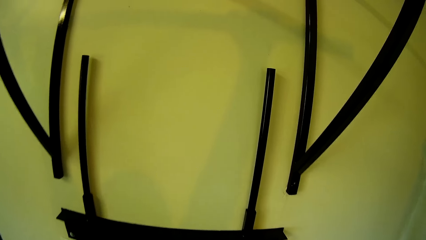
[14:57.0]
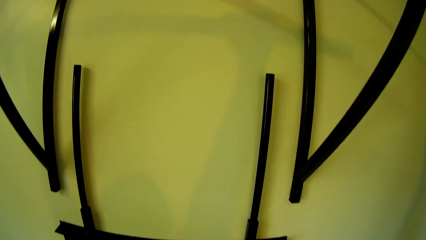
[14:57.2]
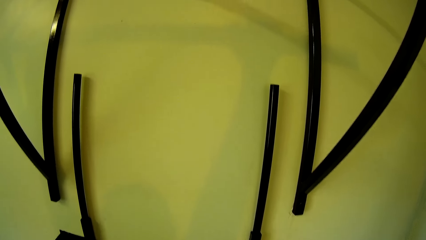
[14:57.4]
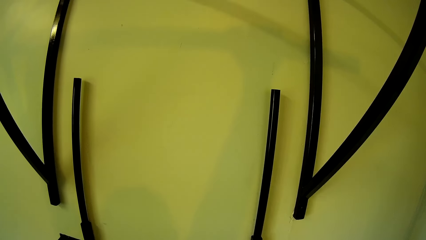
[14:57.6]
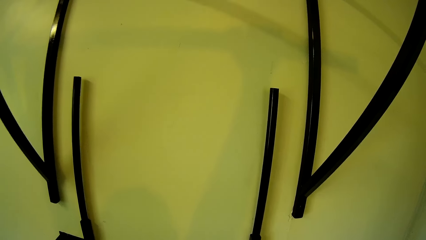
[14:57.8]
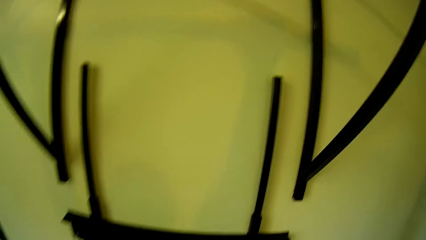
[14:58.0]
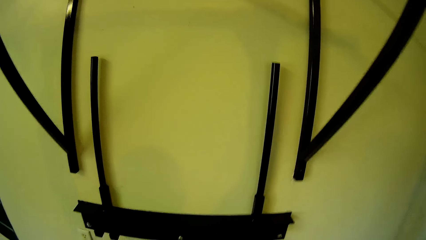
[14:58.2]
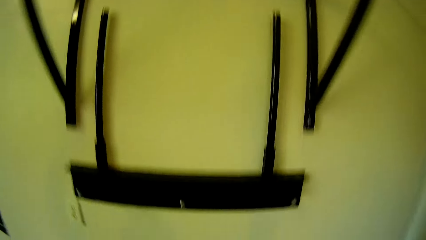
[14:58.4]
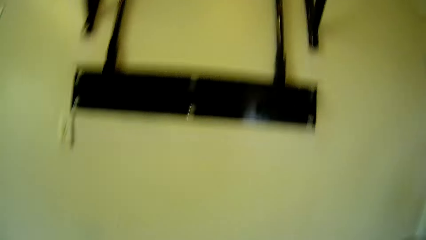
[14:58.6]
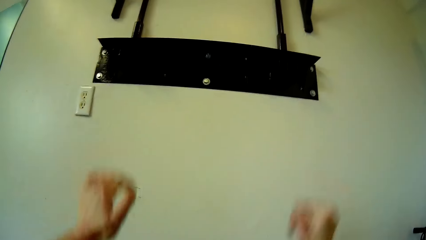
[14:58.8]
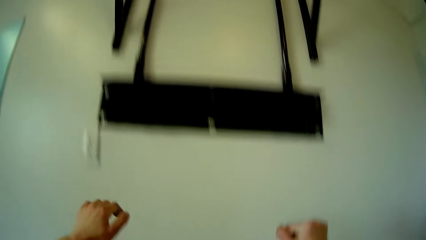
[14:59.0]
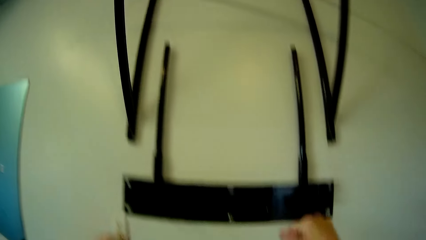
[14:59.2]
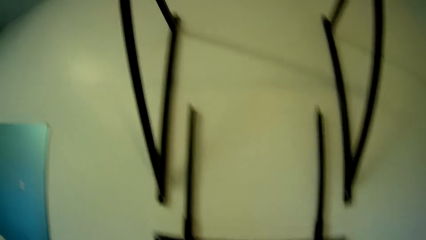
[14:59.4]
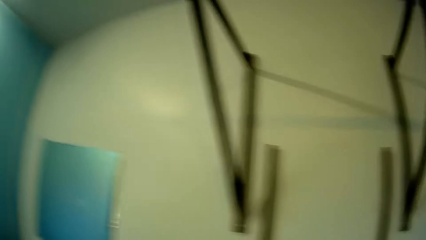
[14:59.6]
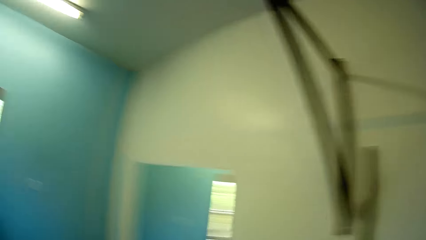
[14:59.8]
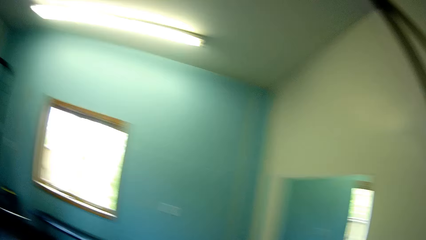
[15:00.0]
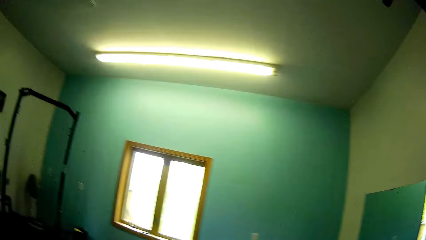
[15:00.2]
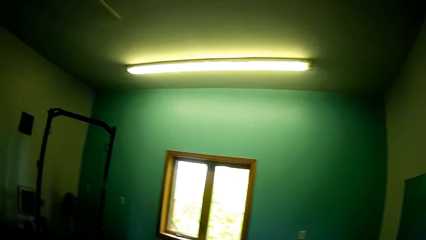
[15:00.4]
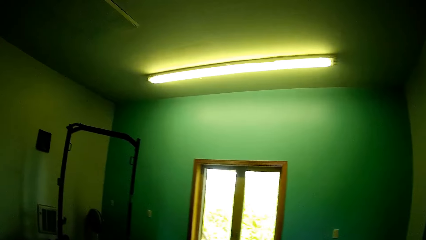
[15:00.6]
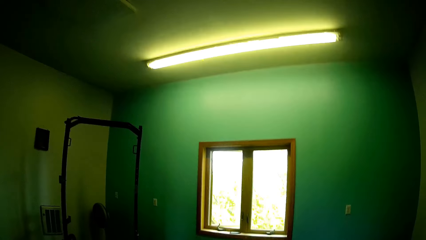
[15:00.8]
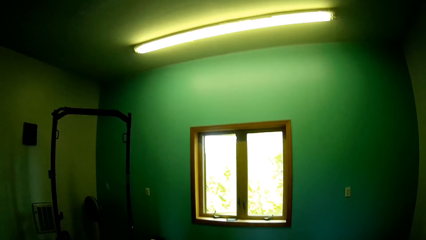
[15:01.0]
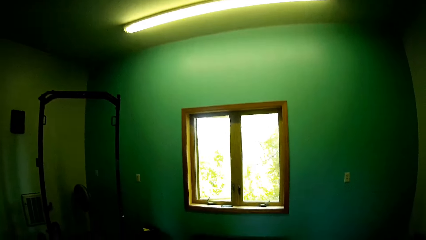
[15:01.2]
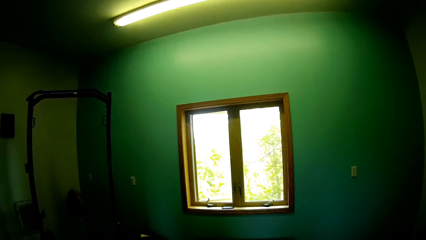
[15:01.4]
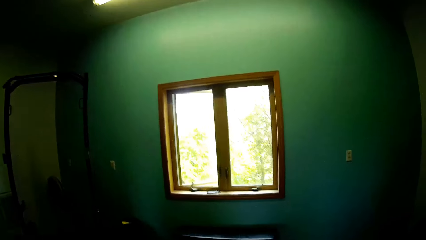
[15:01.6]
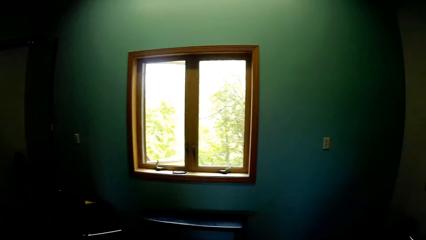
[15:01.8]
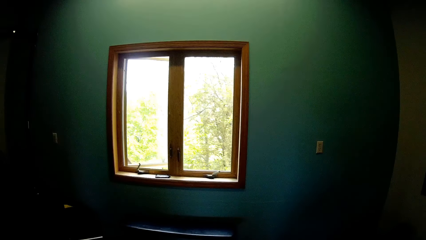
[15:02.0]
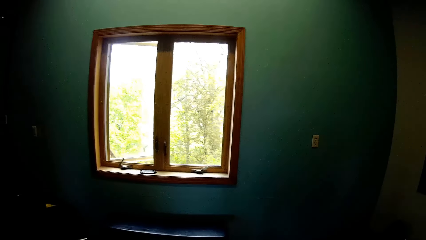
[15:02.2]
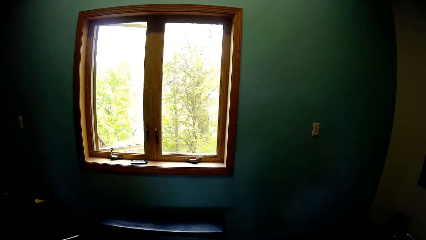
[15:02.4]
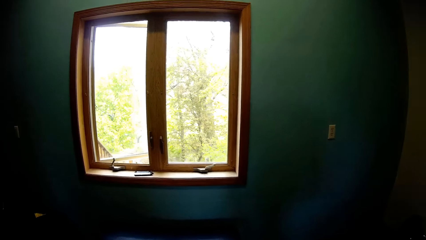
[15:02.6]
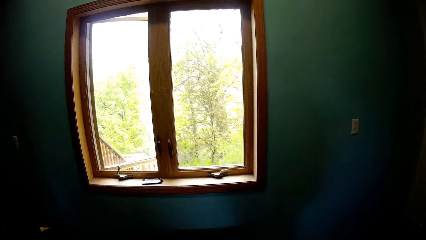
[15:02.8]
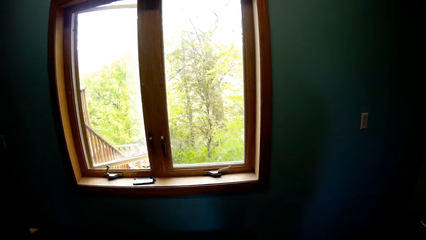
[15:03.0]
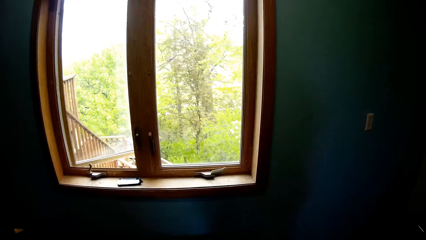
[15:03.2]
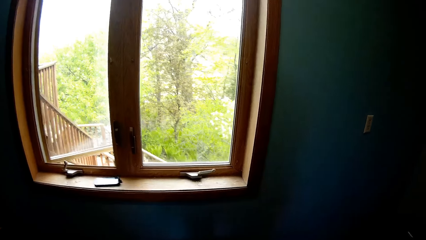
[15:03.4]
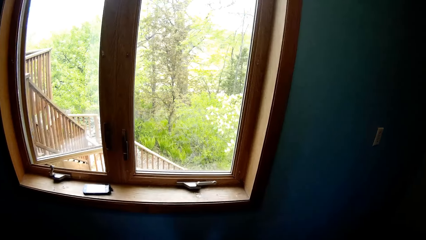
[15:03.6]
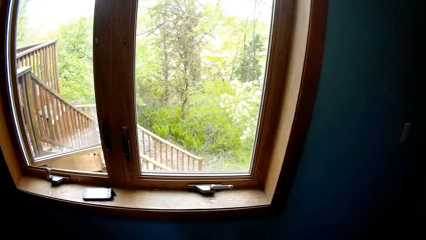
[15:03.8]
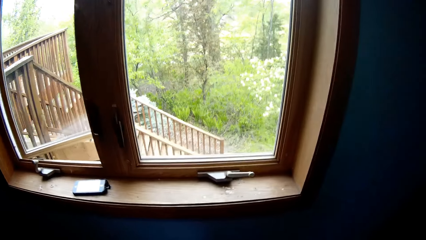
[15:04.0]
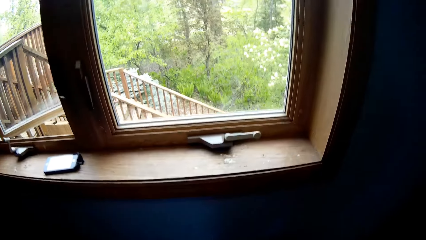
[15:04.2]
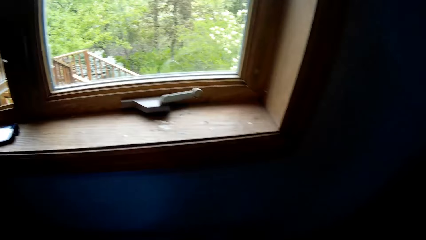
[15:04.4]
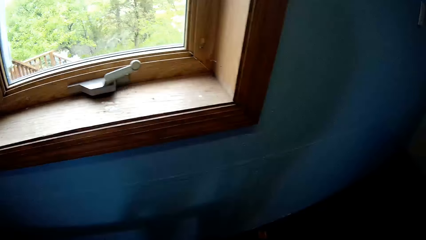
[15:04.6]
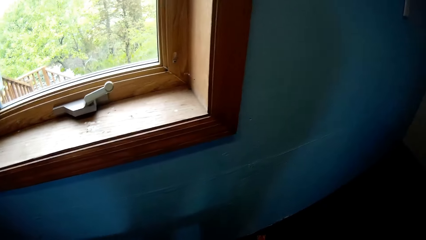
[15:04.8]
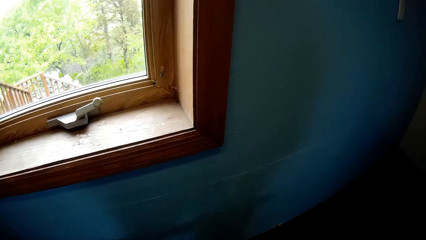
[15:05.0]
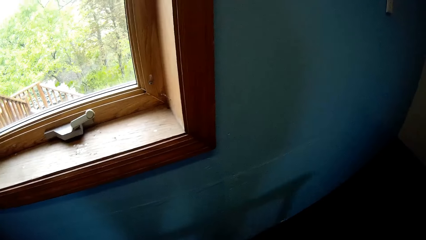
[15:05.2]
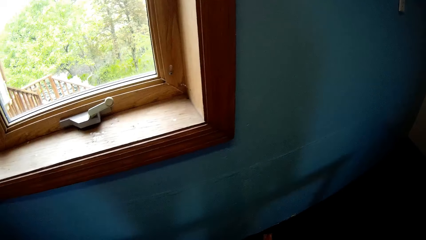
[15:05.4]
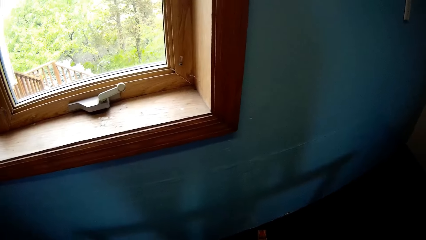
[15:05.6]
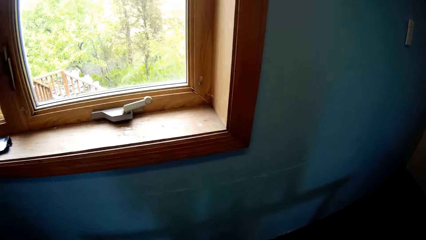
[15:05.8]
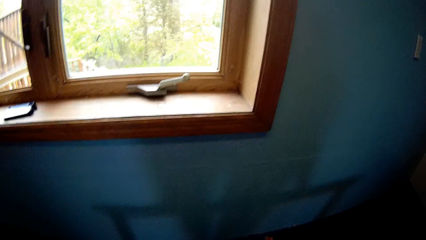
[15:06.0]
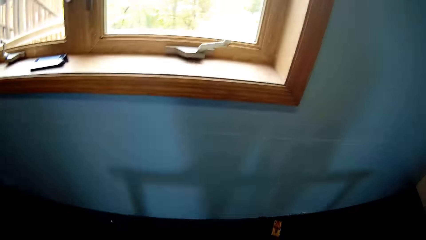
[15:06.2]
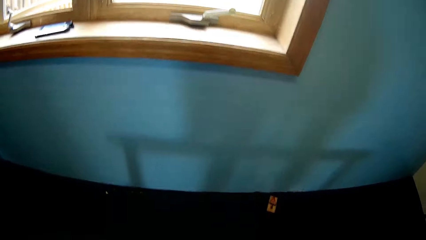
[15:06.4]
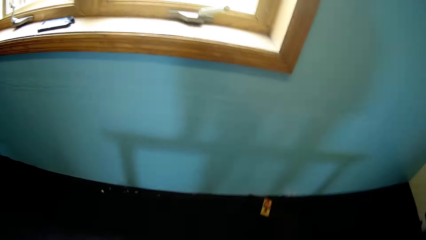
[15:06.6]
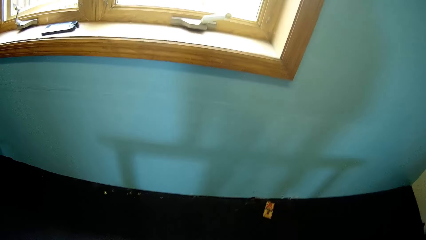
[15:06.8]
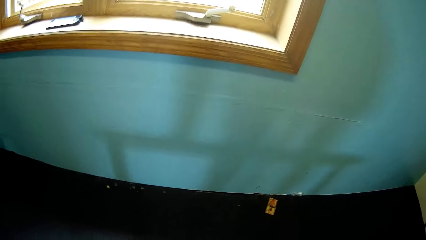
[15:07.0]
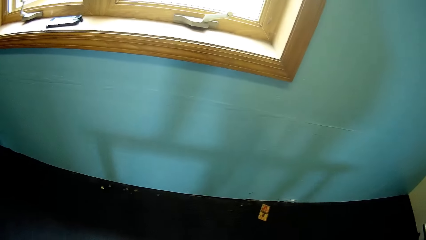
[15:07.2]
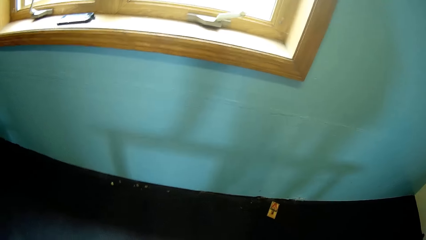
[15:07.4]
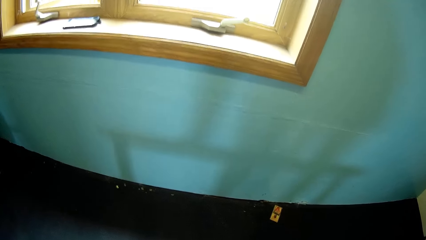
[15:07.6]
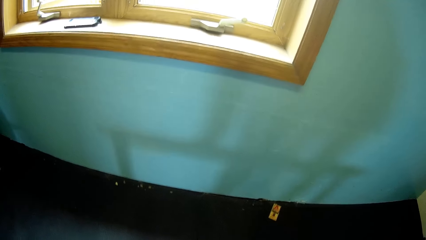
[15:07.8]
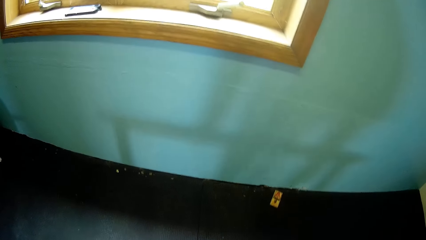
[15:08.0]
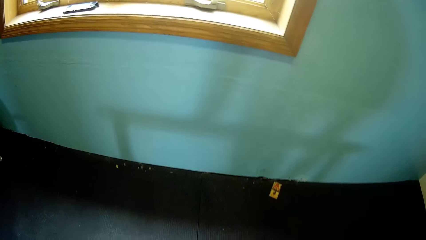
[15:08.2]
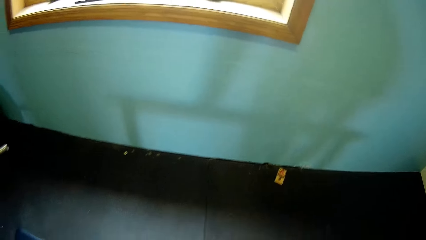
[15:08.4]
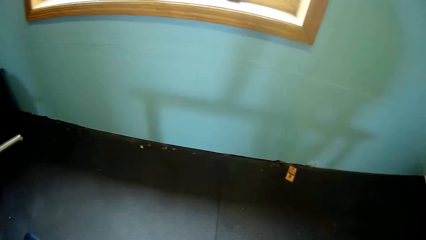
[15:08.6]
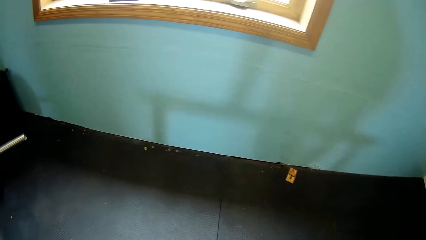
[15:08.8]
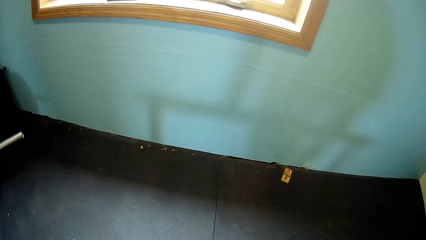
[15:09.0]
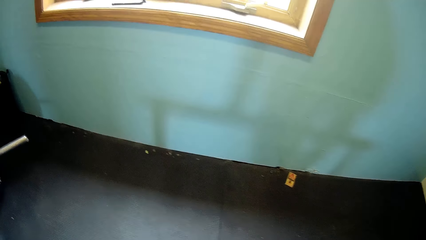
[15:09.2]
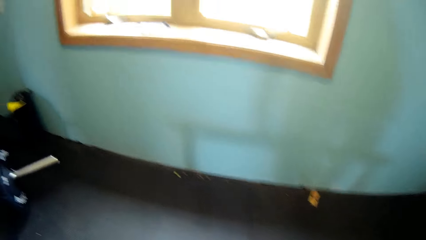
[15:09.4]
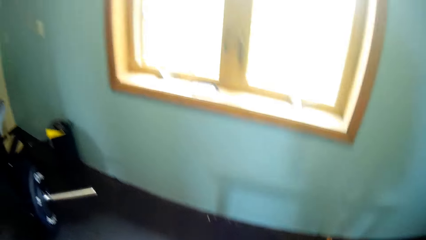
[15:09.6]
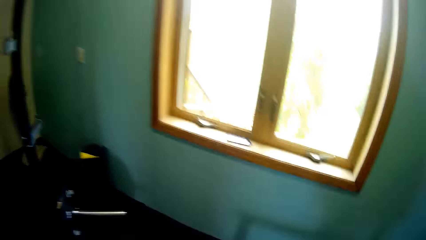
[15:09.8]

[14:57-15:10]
The camera wearer pauses. They jump down from the pull-up bar. They walk on the gym floor.
